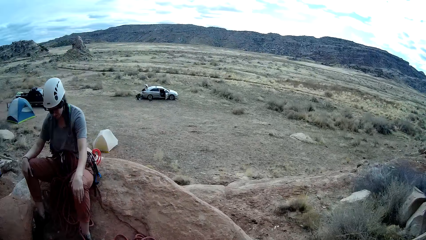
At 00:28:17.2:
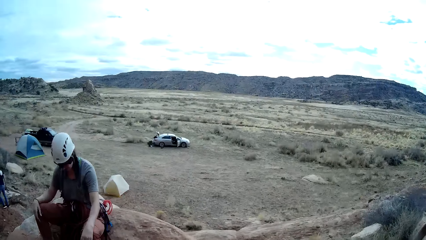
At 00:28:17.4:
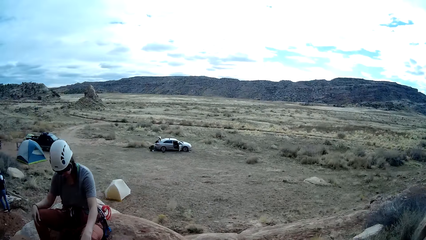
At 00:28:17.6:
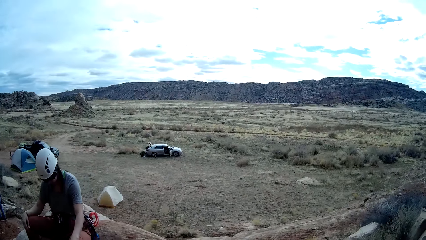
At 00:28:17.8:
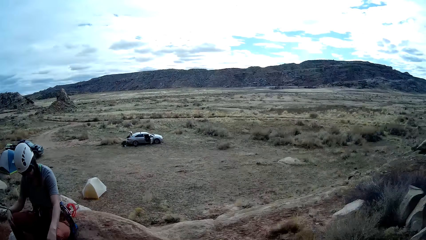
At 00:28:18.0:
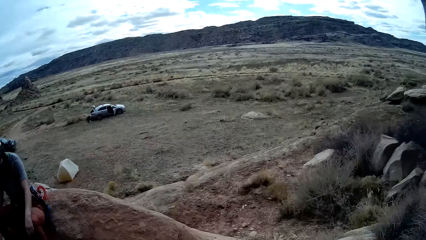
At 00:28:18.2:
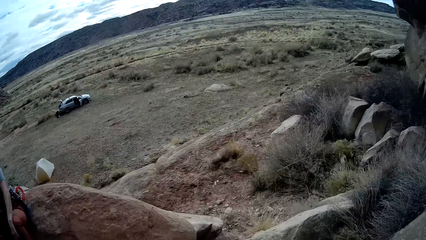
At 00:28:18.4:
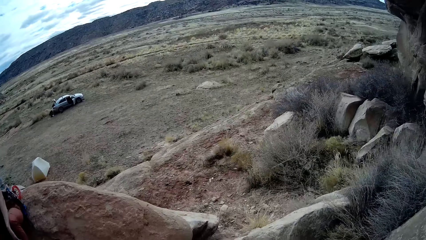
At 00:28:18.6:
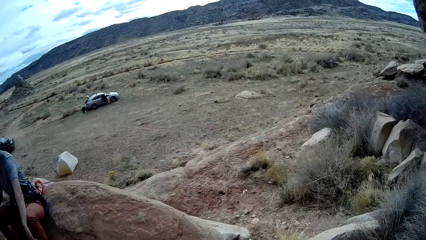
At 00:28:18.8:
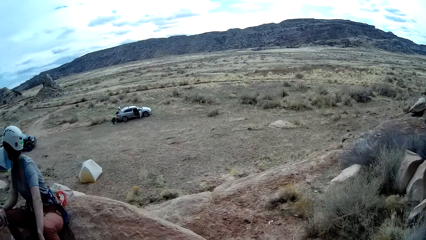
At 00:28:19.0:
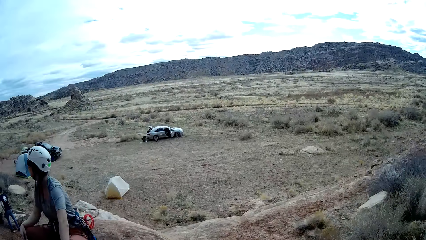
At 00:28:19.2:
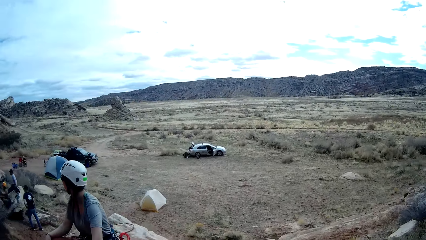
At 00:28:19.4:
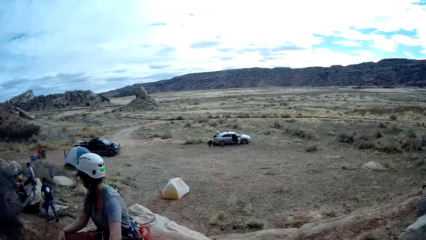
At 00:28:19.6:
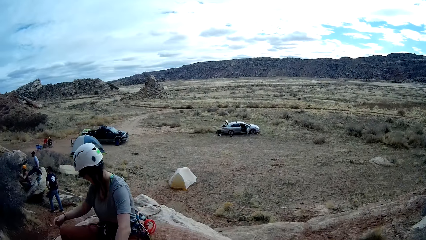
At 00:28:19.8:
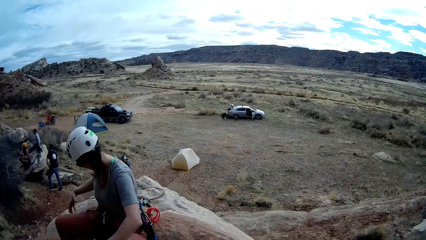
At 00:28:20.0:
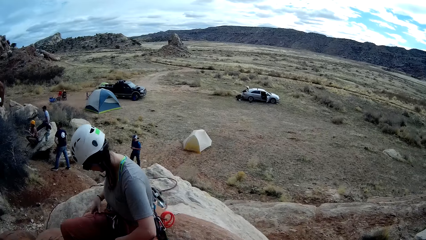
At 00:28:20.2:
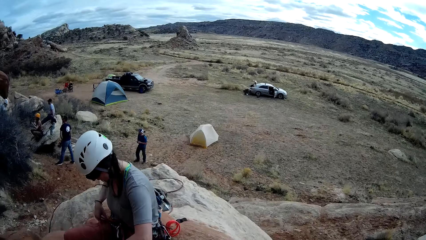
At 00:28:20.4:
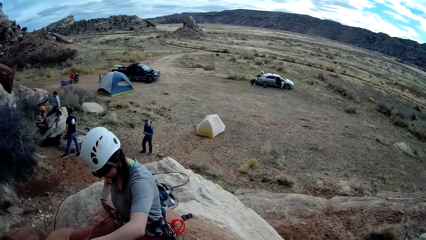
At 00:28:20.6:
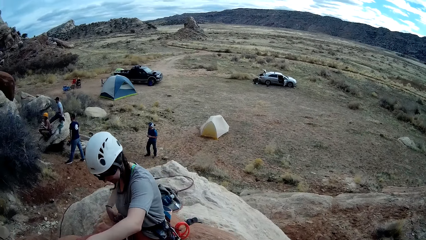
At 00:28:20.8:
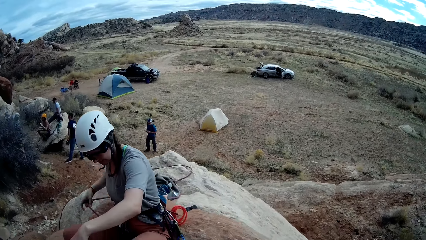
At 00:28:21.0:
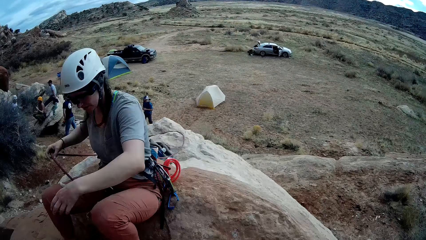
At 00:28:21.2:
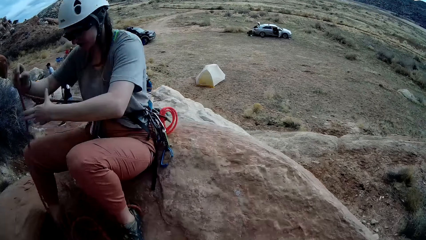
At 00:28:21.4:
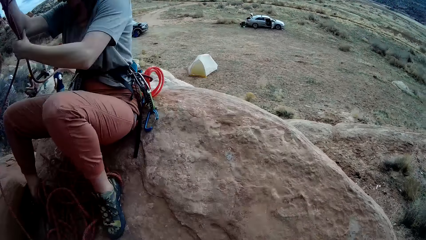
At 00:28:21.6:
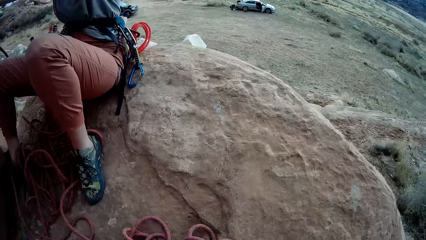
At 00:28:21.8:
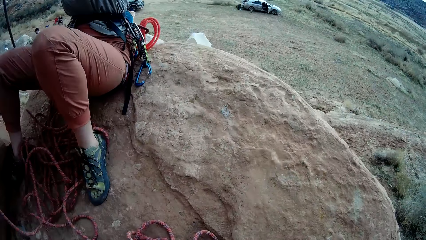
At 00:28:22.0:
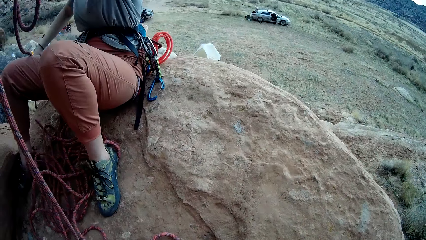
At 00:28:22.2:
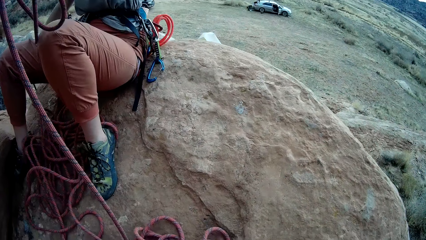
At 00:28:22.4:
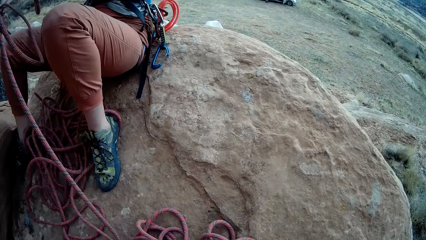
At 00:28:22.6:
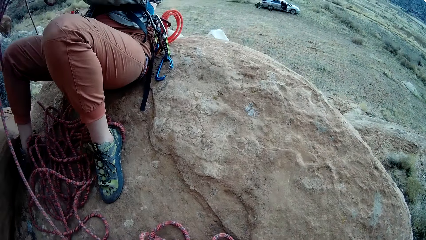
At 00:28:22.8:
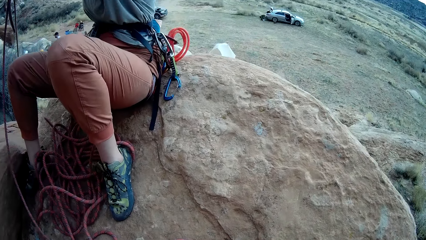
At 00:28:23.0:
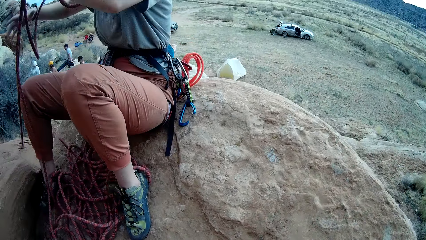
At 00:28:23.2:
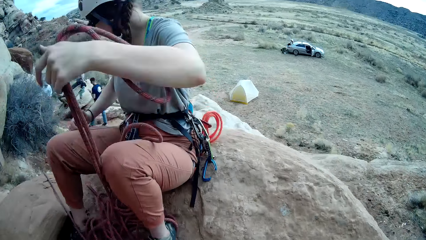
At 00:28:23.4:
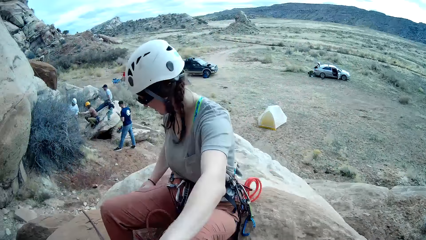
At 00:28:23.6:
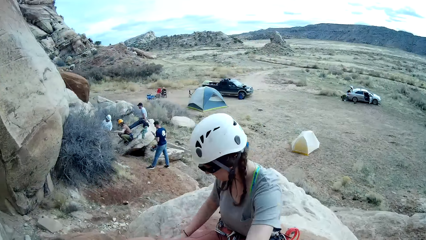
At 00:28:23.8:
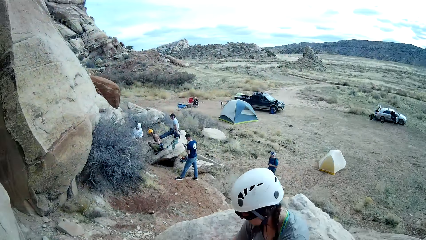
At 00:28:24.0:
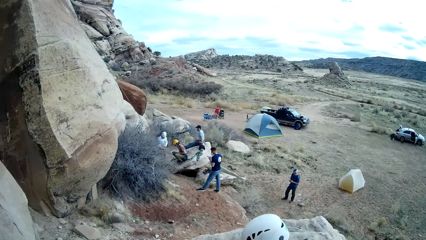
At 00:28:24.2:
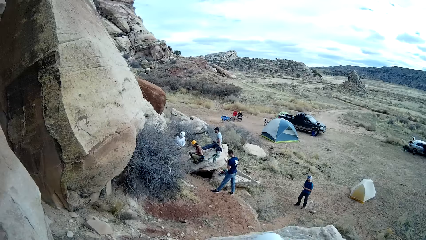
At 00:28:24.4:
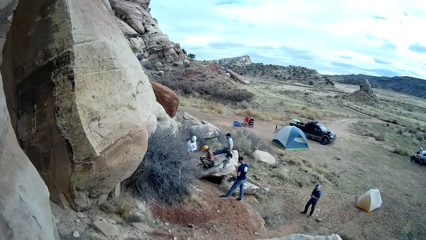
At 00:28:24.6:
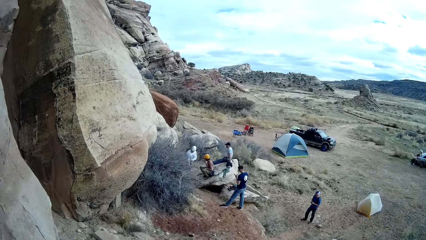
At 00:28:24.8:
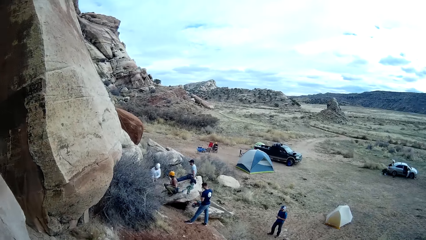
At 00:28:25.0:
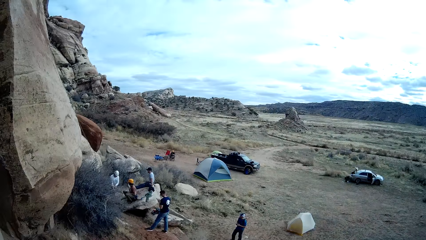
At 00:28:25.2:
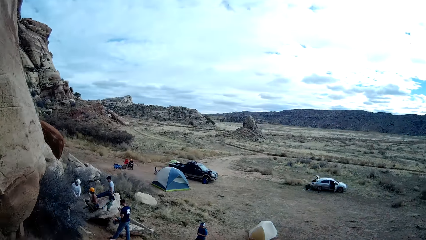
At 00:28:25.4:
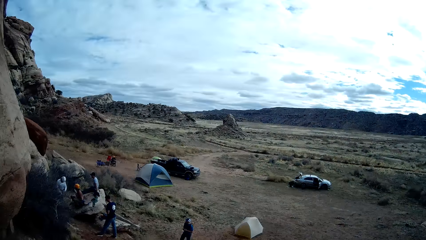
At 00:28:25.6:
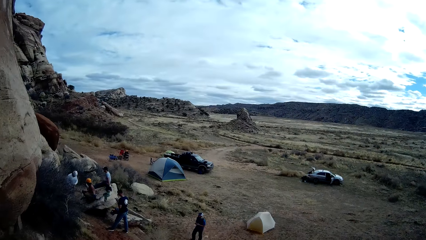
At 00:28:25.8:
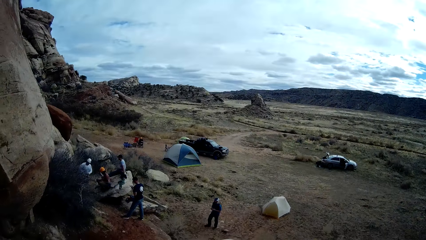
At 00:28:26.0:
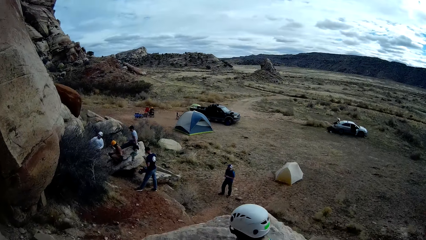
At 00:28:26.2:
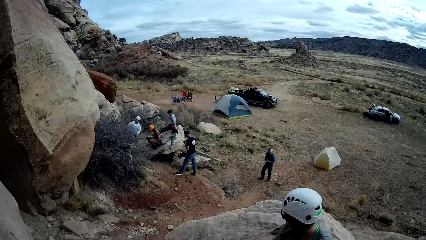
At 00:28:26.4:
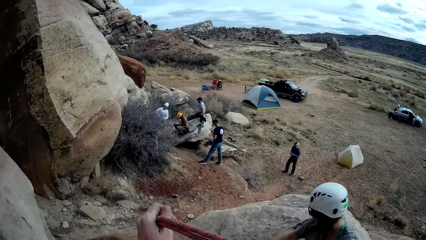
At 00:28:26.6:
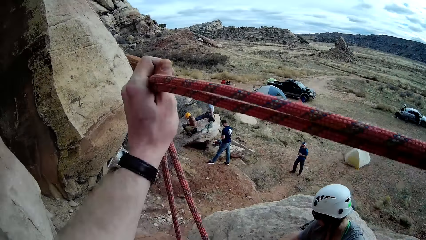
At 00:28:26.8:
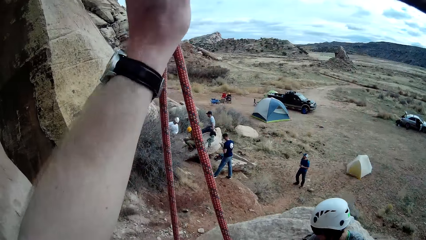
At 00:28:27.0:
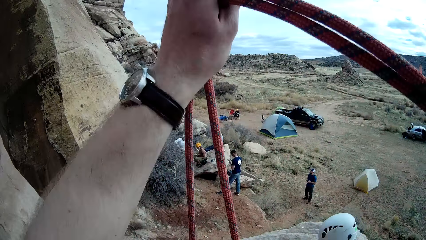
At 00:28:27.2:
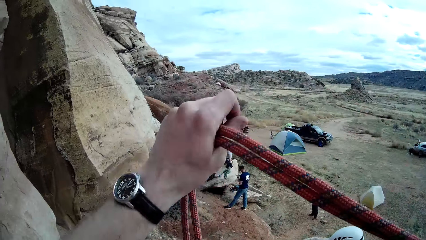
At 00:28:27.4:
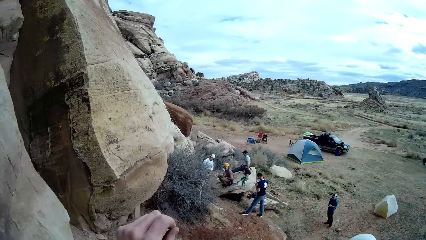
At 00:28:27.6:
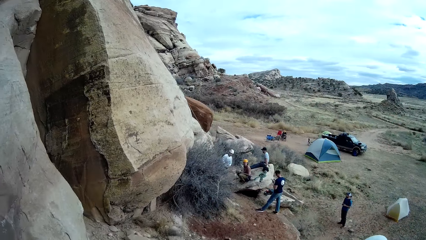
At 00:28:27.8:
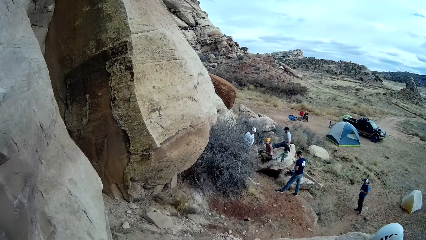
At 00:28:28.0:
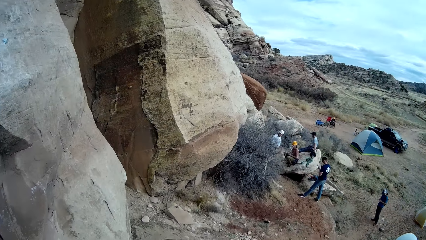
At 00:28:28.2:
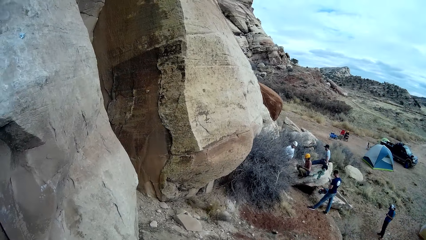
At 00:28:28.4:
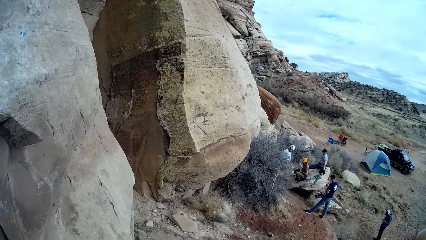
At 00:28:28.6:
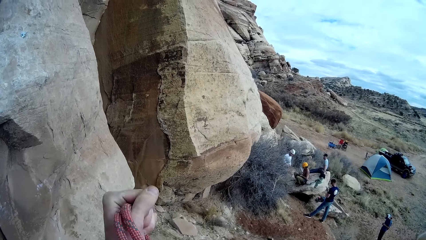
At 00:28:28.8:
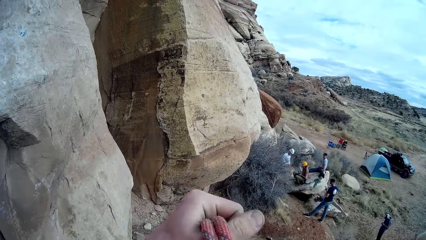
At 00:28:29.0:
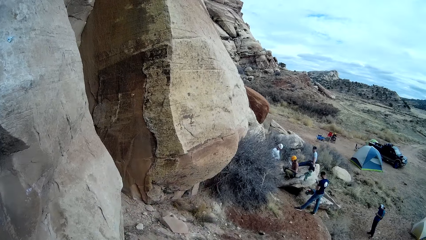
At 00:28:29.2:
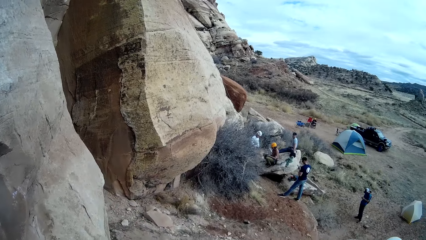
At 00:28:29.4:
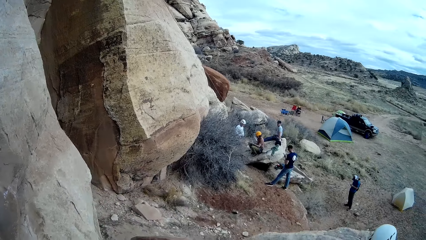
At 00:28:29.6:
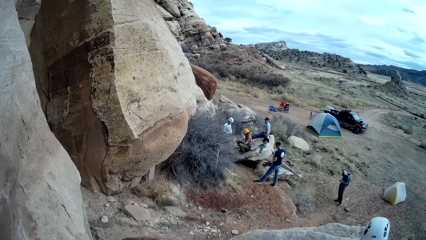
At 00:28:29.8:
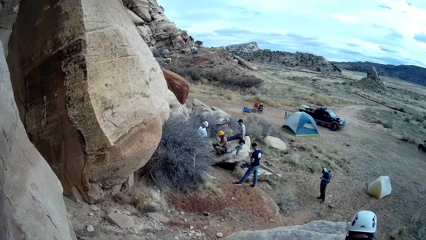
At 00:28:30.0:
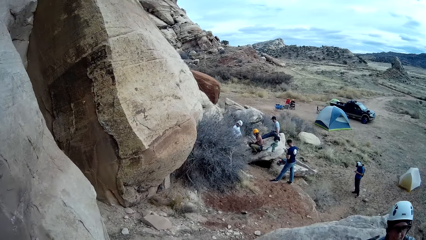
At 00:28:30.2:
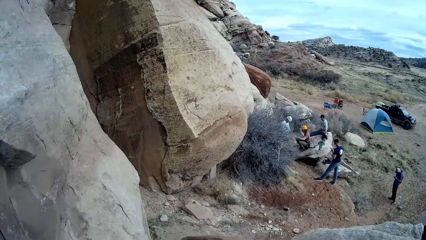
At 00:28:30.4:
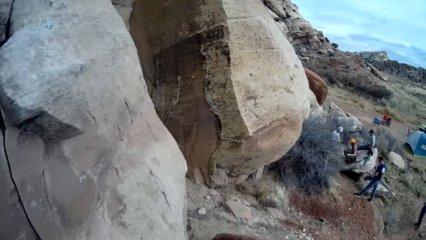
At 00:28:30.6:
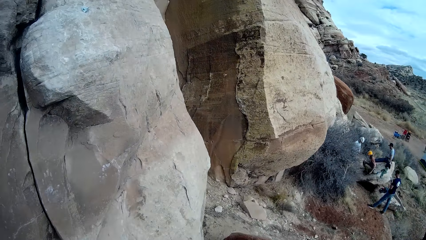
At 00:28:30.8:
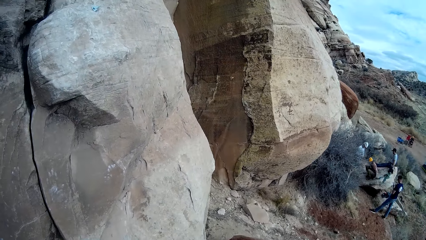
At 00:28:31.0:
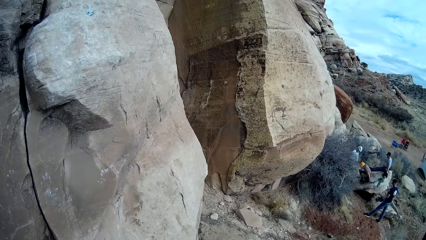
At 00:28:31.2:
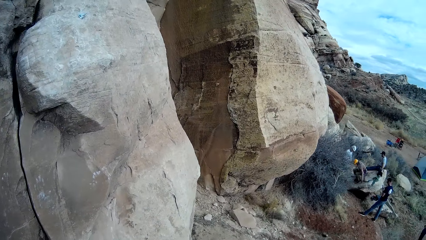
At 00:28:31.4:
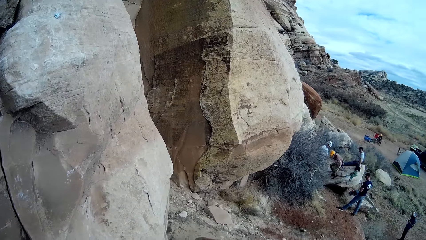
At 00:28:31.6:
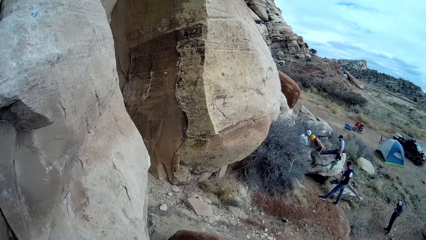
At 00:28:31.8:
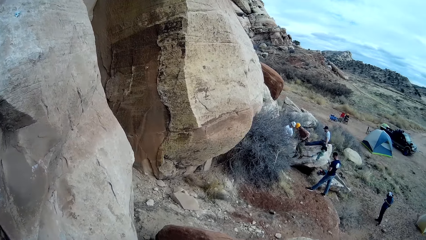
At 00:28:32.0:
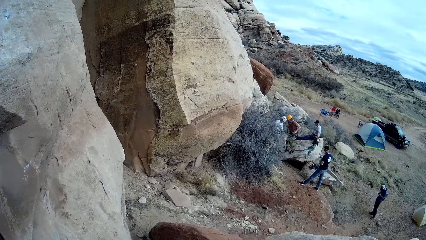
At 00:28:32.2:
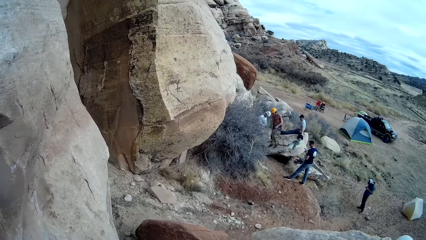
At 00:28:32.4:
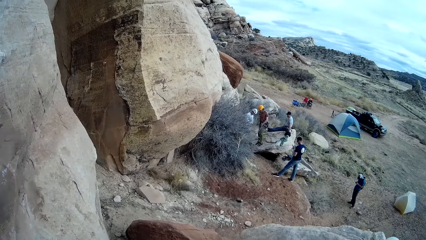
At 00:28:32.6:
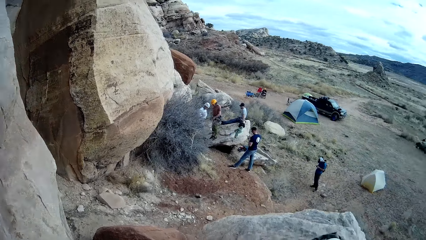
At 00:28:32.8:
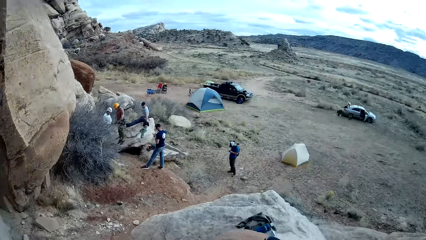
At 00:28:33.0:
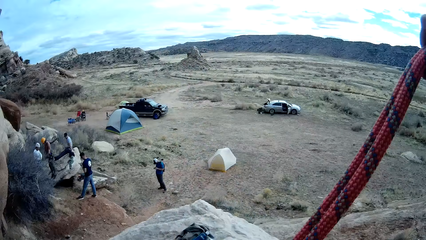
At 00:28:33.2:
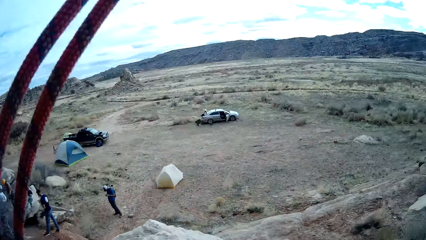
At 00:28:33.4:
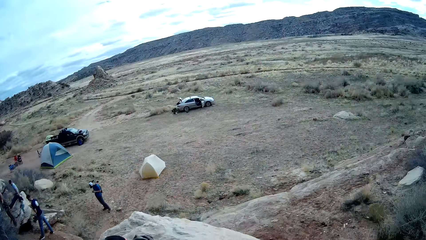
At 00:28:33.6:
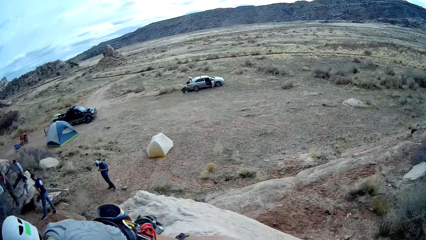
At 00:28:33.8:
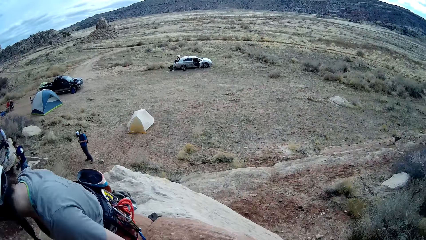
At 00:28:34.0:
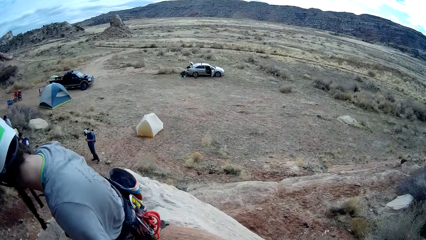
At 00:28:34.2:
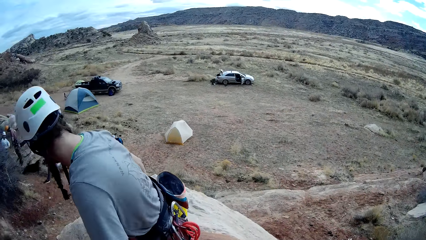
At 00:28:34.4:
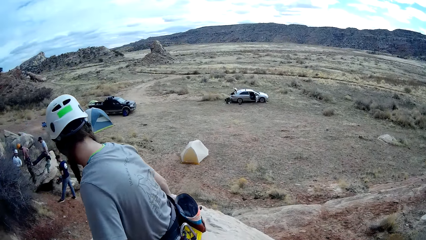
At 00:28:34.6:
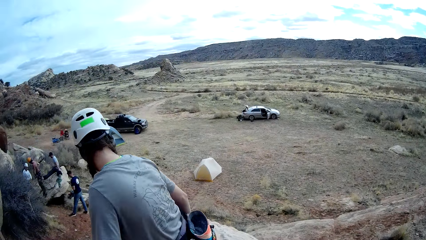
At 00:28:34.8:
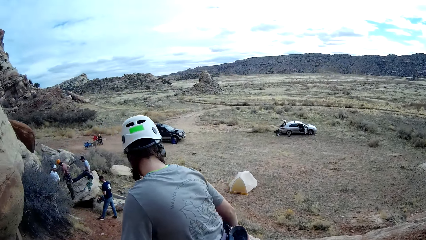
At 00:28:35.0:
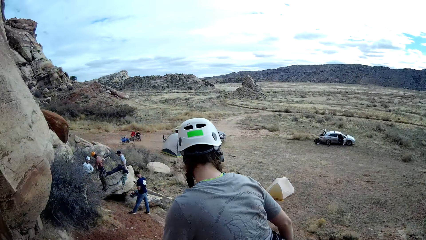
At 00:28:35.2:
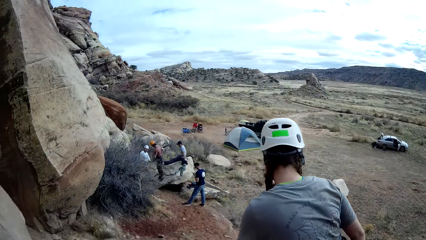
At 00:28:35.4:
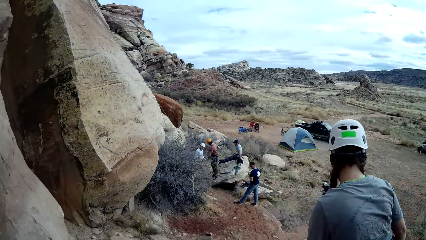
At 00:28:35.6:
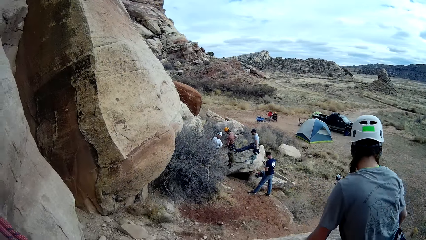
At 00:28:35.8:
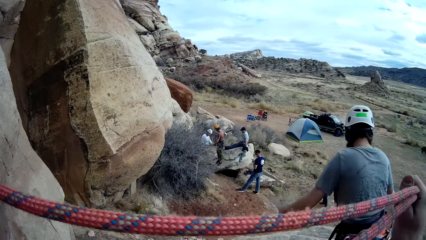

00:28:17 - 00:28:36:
A lady pulls the rope. The lady adjusts the rope with both her hands. The camera wearer pulls the rope. They adjust the rope with both hands. The lady walks in the rock.
